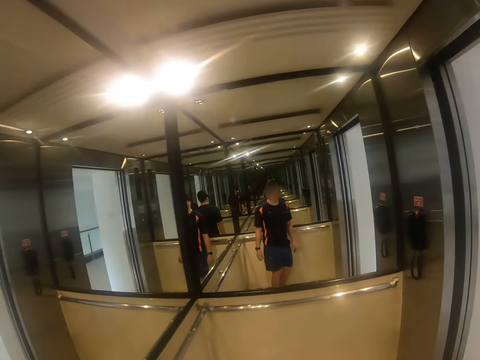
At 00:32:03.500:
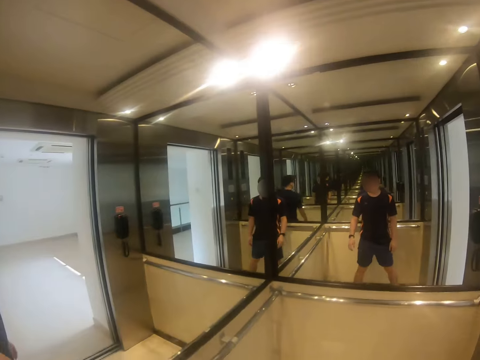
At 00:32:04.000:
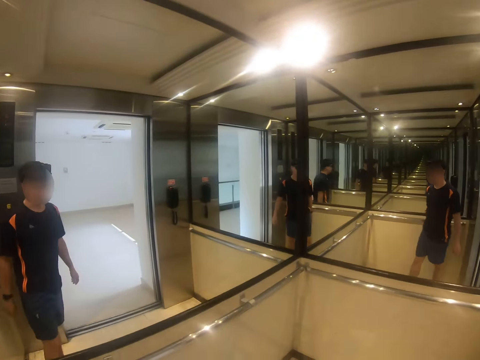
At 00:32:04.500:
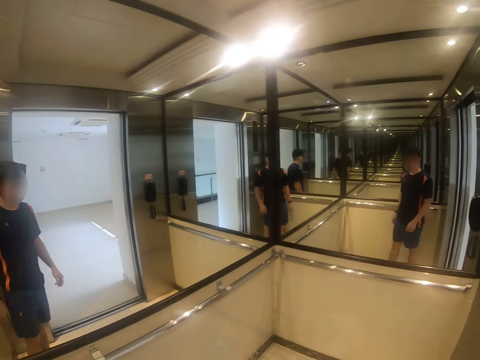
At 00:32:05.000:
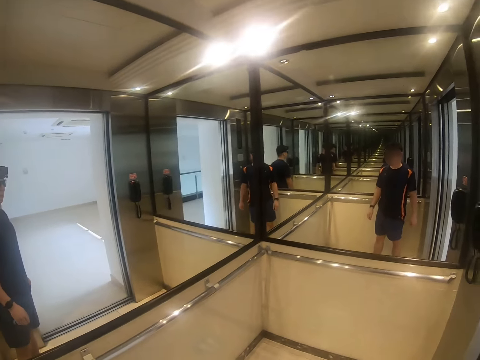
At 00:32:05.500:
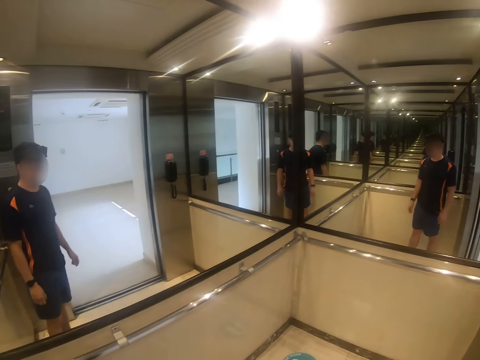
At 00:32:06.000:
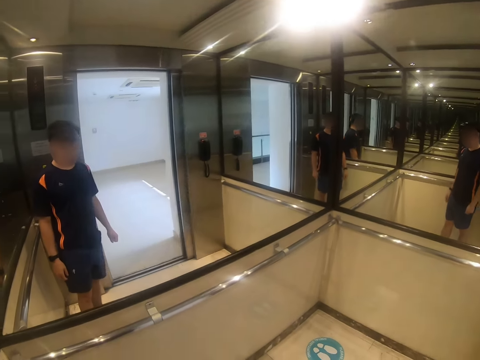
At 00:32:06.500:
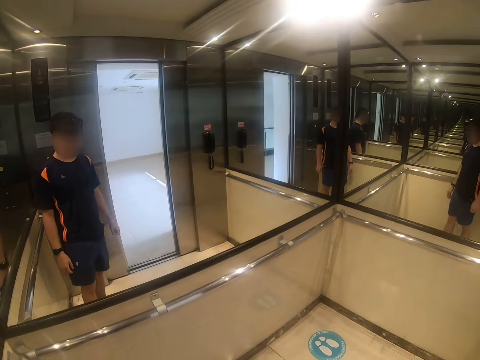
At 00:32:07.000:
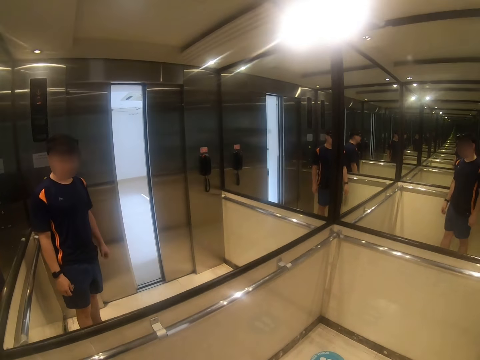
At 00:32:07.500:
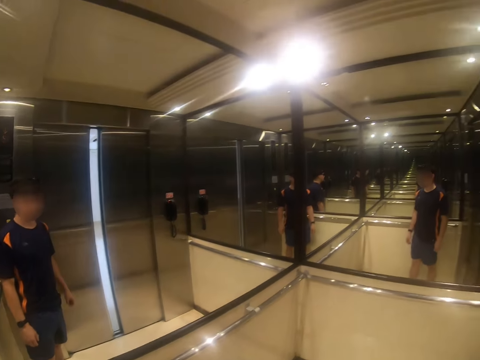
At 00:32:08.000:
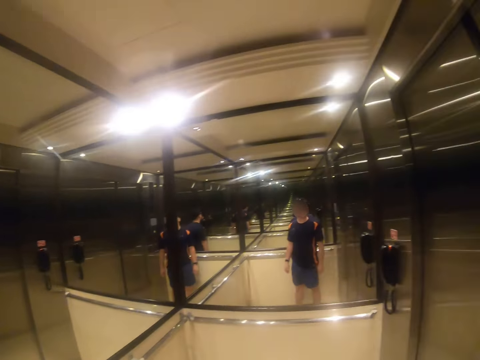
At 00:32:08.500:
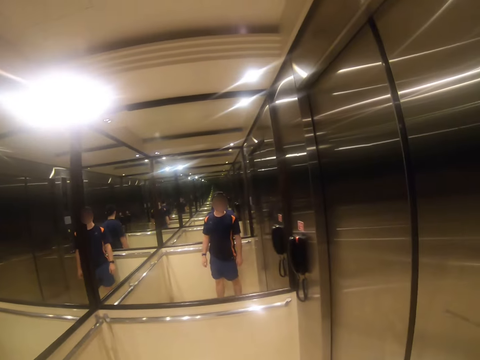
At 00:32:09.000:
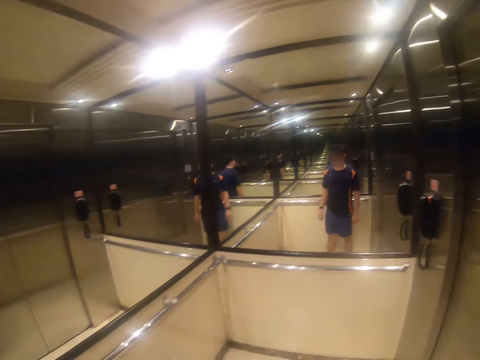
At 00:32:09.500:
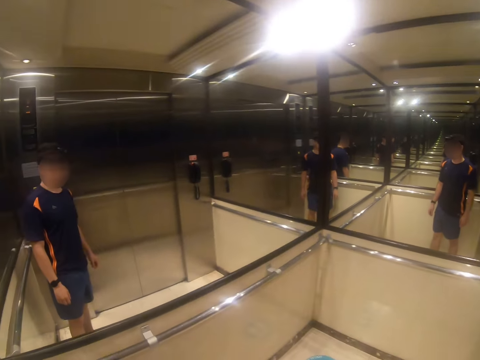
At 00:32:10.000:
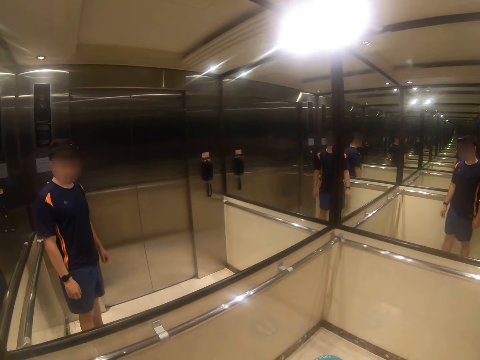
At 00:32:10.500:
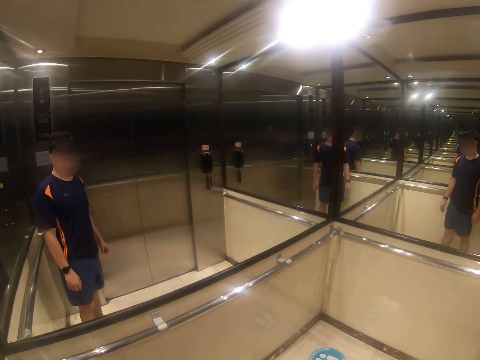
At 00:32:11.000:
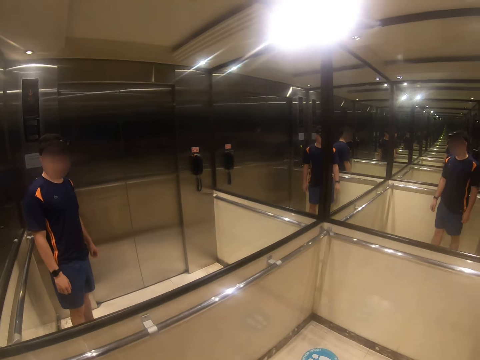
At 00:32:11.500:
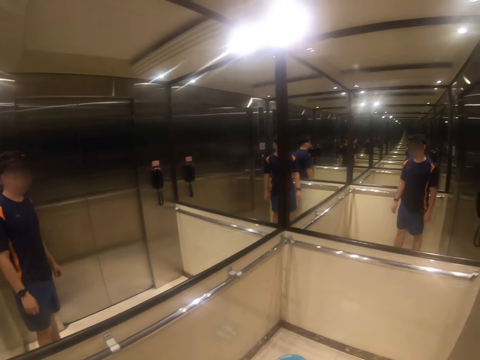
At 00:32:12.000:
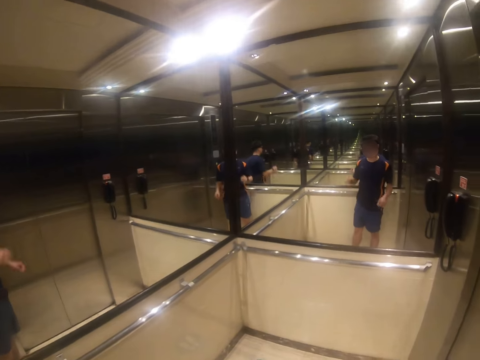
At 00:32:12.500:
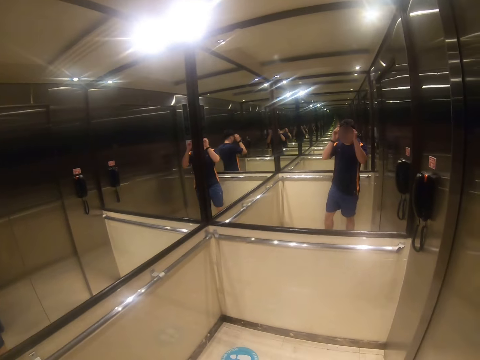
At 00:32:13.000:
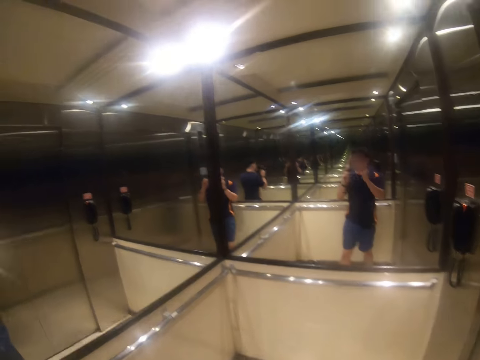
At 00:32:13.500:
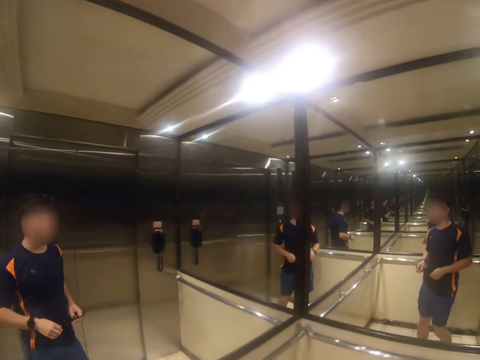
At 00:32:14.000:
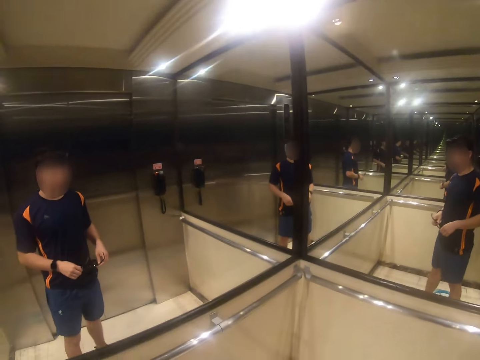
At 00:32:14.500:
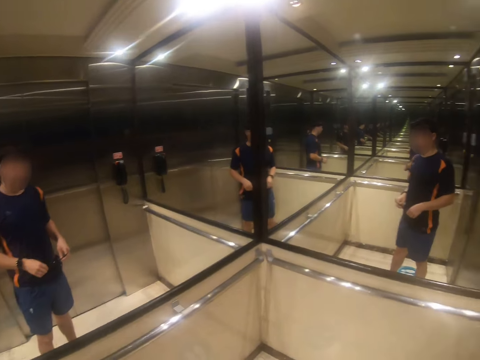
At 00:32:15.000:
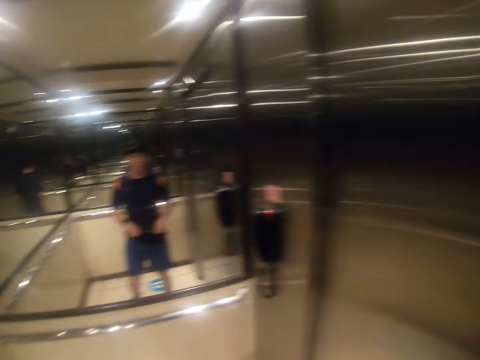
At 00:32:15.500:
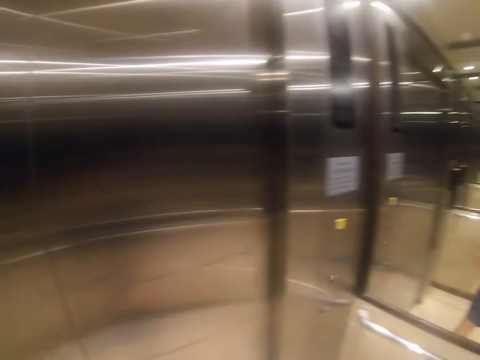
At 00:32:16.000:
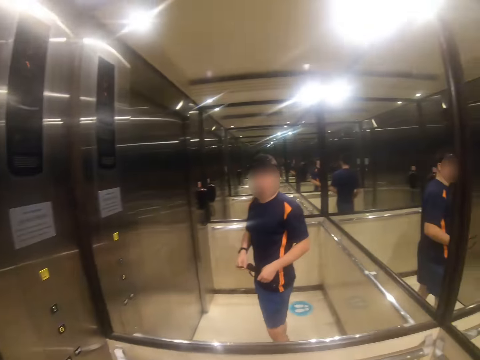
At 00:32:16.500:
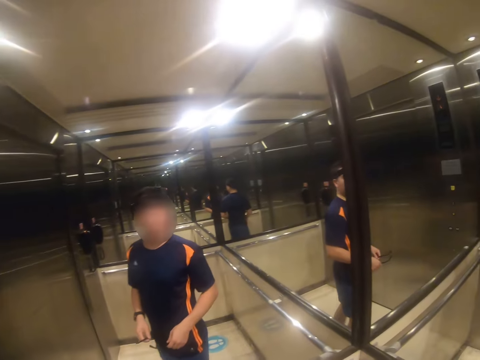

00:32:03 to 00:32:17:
The camera wearer looks around the lift. They lift both hands, touch the camera, drop both hands, make a step and look around the lift.

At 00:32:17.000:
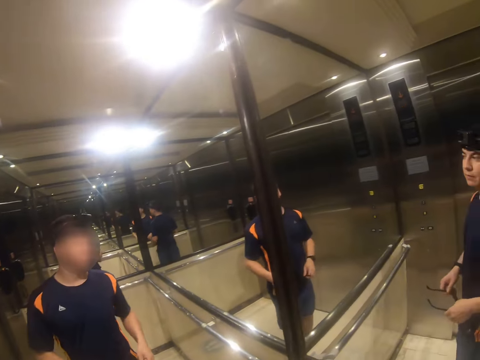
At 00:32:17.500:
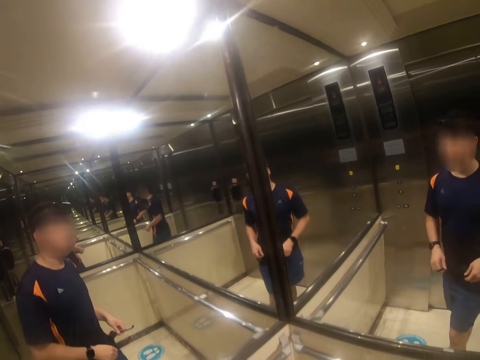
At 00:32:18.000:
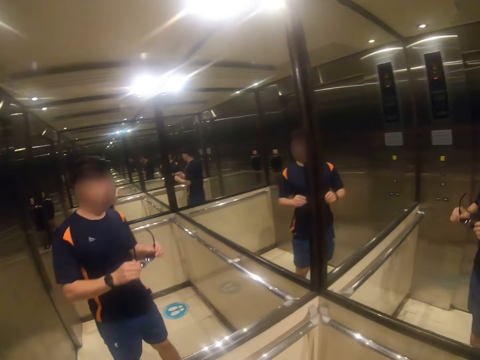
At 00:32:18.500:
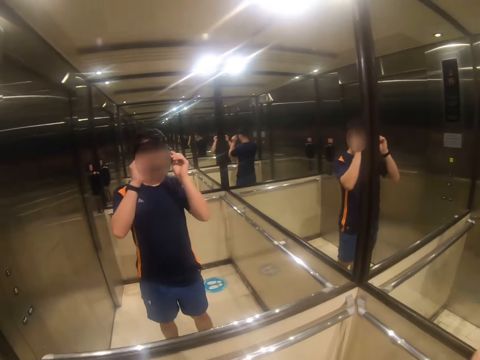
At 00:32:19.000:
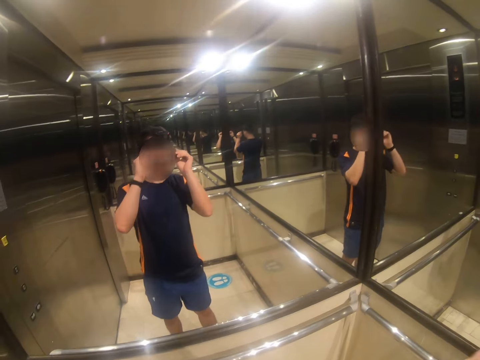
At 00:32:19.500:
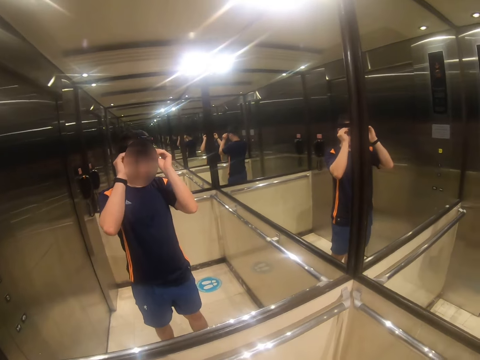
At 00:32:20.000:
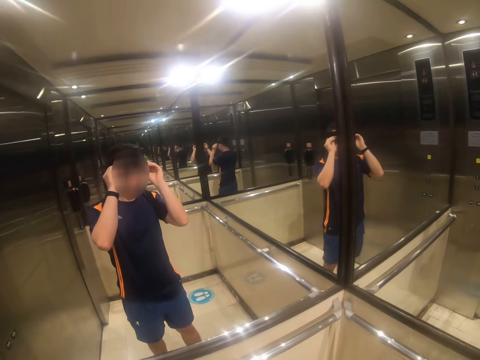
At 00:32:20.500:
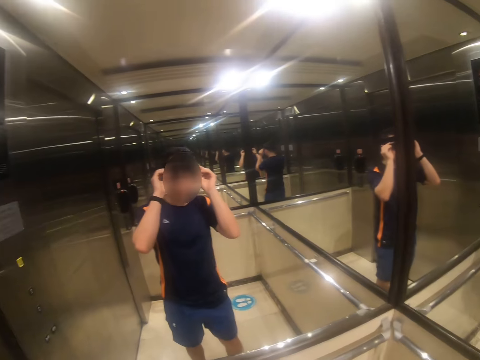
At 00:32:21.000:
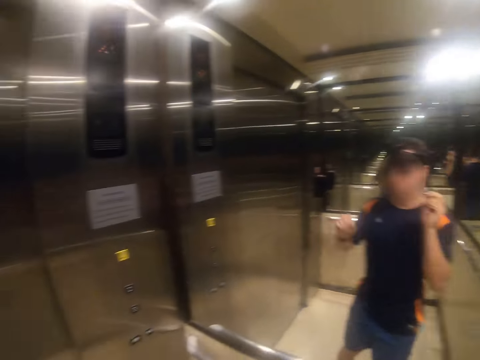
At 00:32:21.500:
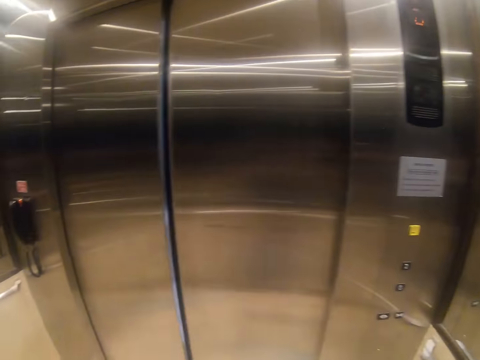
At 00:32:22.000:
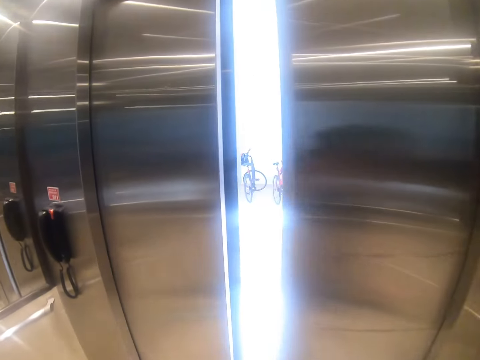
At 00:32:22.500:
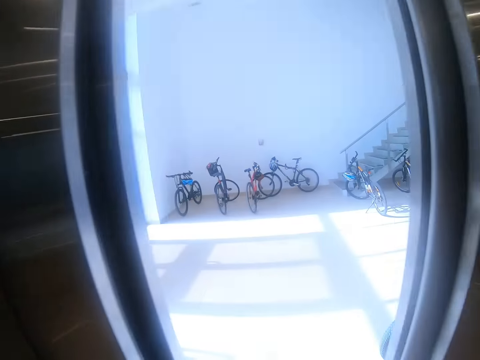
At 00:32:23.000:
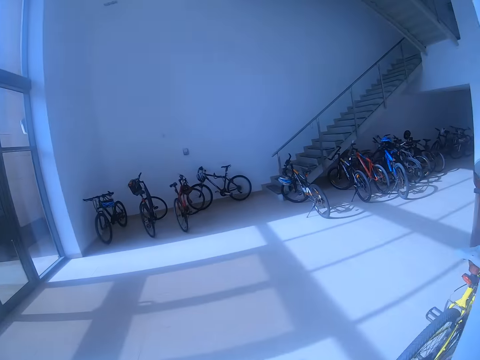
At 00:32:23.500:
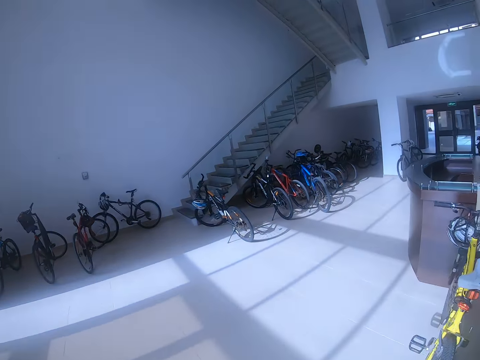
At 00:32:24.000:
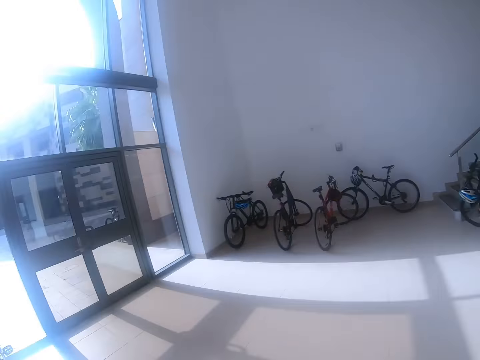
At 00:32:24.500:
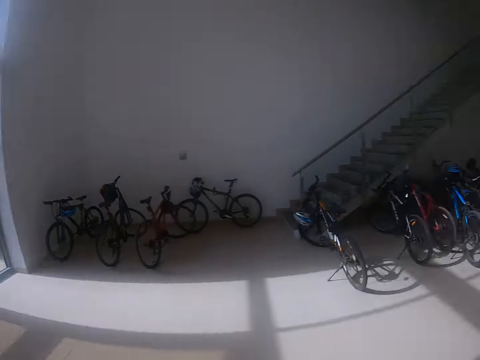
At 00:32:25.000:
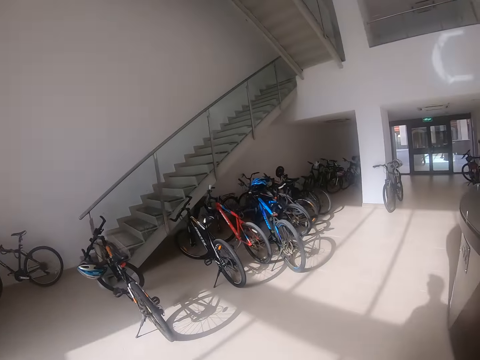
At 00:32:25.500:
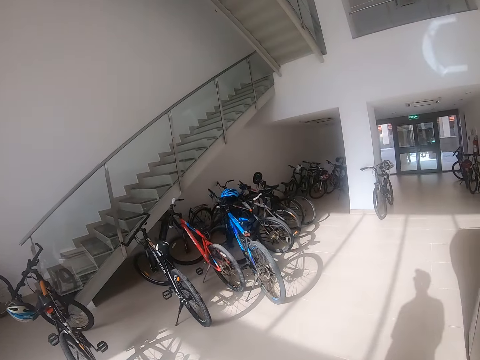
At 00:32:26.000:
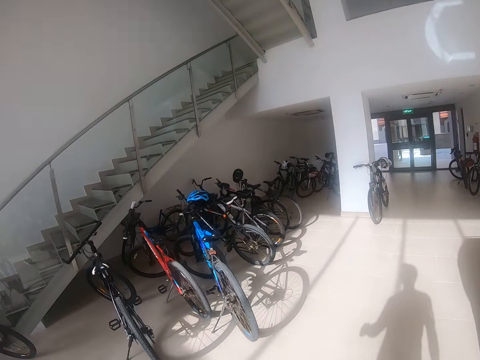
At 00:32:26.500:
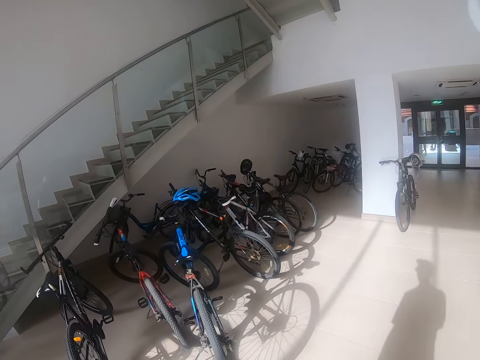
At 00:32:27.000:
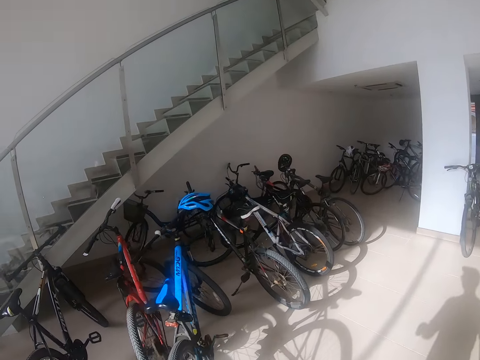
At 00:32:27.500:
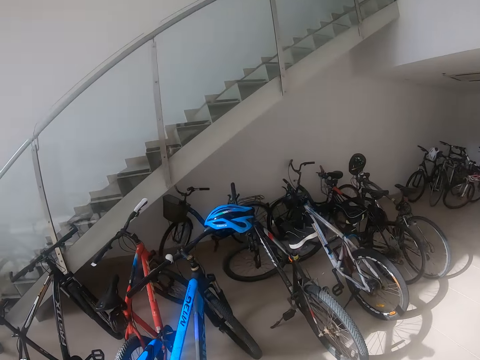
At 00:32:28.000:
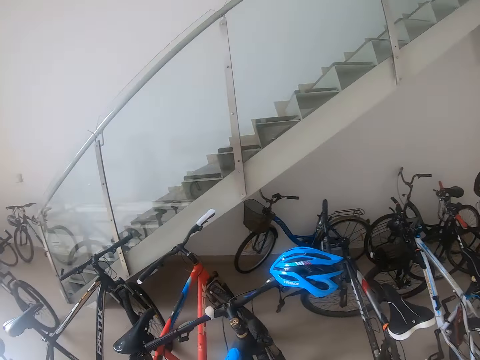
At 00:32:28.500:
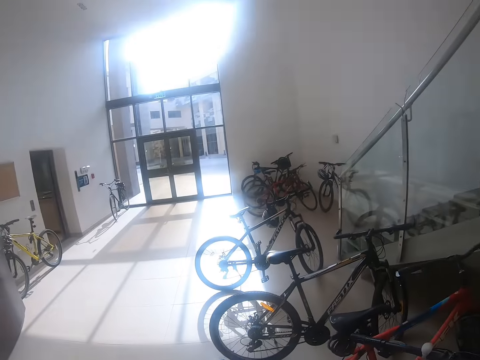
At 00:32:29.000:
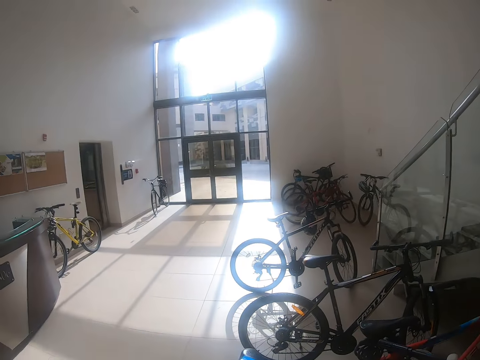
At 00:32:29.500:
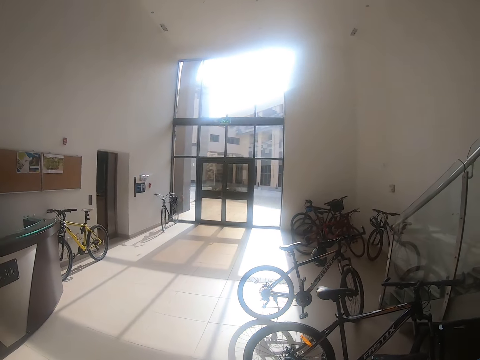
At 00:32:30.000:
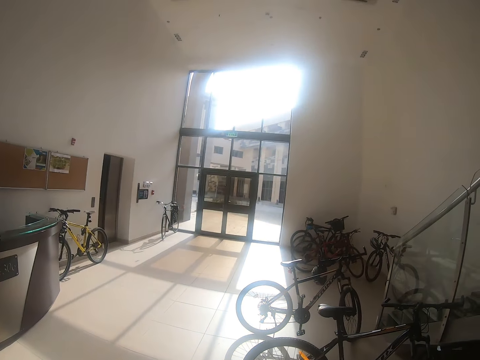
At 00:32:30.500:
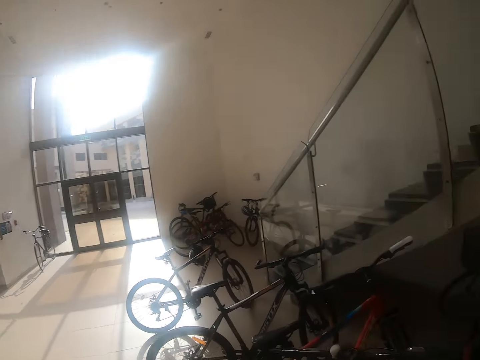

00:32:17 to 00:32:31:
The camera wearer makes a step, lifts the glasses and puts on the glasses. They look at the mirror, look around the lift and walk around. They walk out of the elevator into a bicycle parking. They look around.
